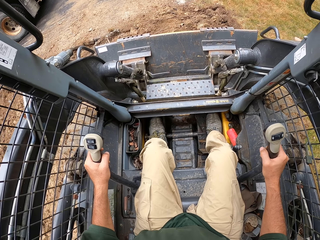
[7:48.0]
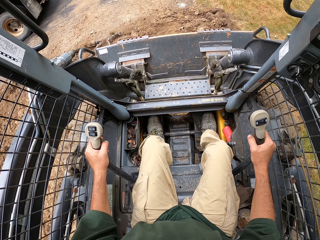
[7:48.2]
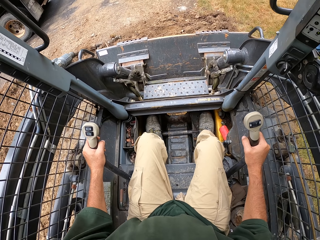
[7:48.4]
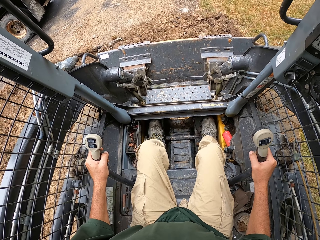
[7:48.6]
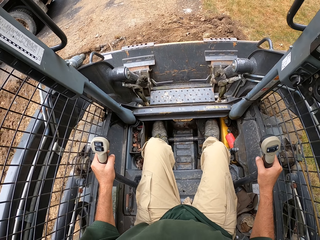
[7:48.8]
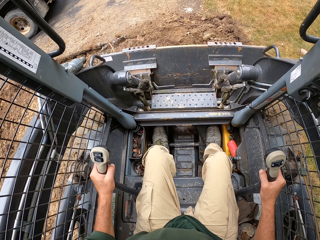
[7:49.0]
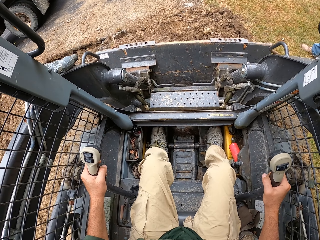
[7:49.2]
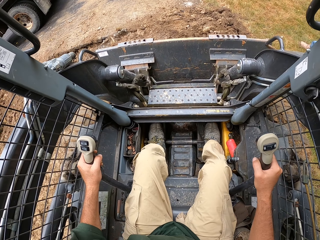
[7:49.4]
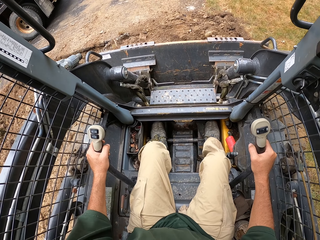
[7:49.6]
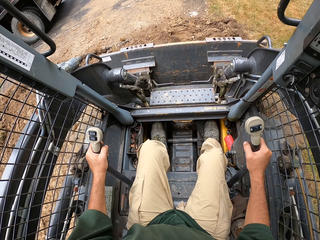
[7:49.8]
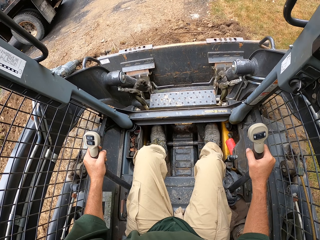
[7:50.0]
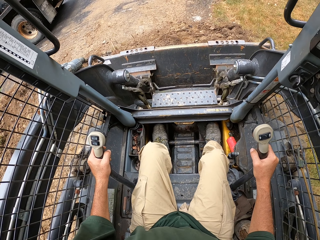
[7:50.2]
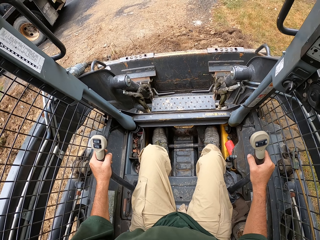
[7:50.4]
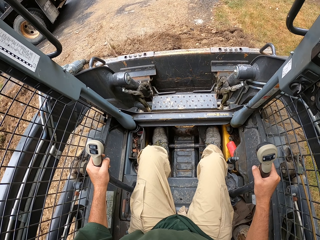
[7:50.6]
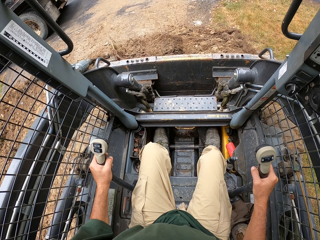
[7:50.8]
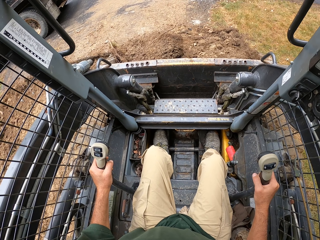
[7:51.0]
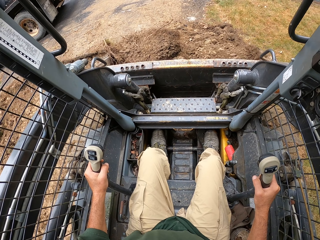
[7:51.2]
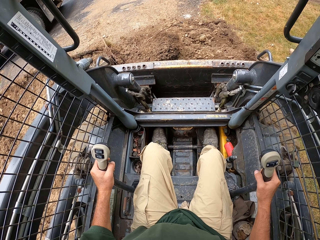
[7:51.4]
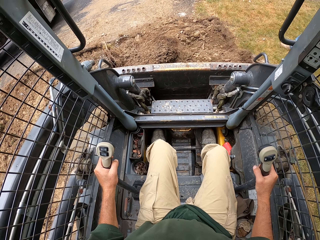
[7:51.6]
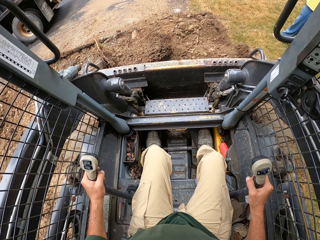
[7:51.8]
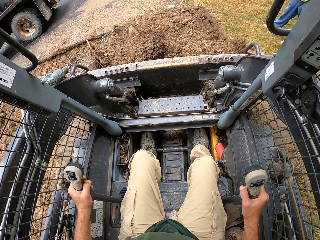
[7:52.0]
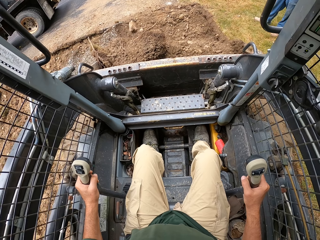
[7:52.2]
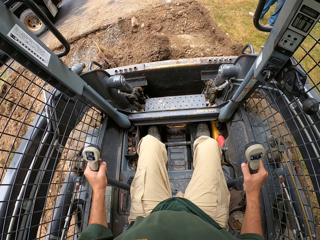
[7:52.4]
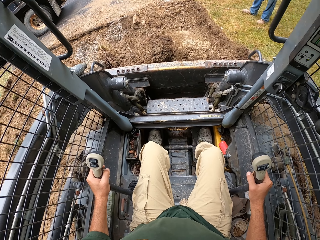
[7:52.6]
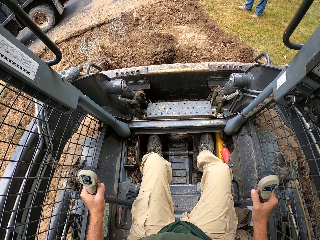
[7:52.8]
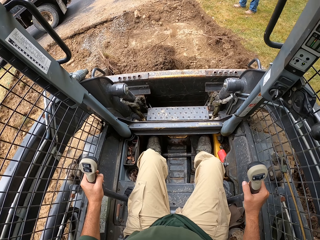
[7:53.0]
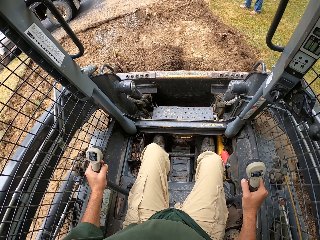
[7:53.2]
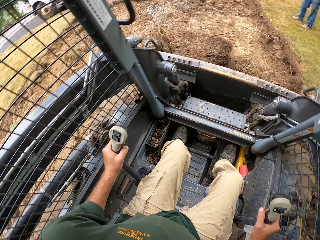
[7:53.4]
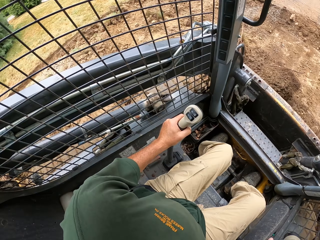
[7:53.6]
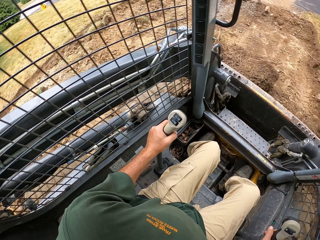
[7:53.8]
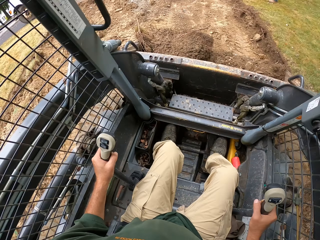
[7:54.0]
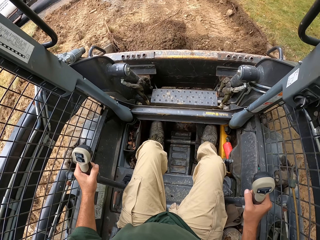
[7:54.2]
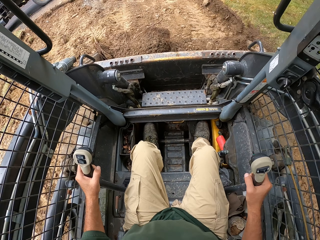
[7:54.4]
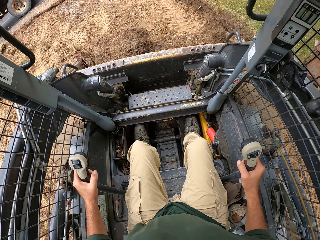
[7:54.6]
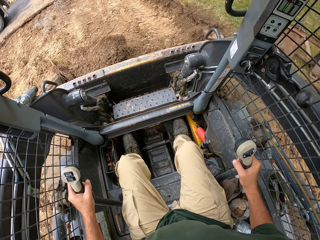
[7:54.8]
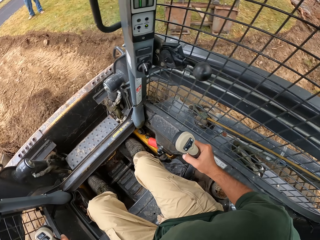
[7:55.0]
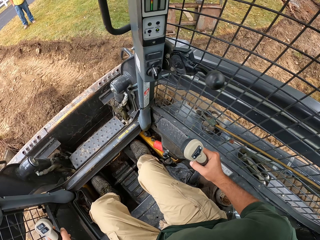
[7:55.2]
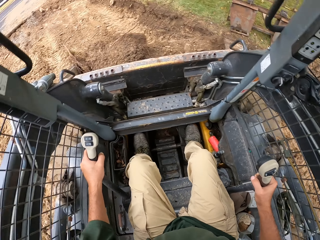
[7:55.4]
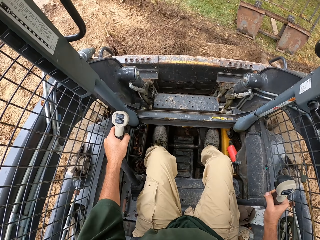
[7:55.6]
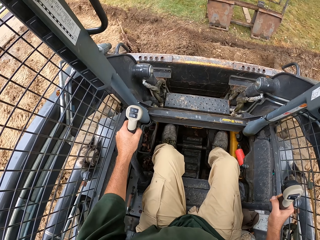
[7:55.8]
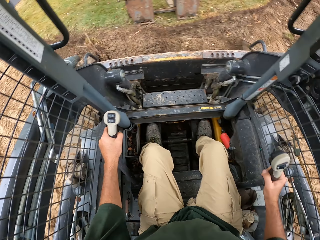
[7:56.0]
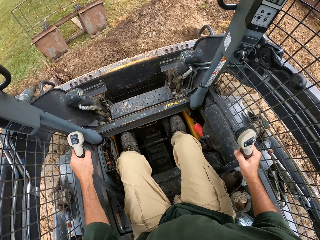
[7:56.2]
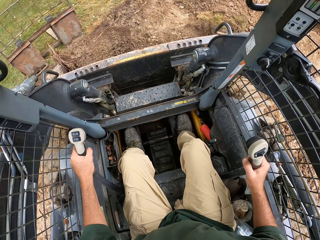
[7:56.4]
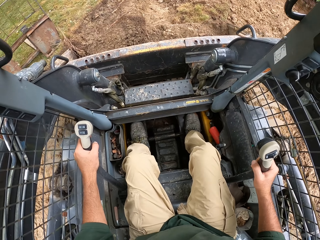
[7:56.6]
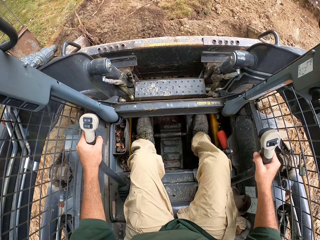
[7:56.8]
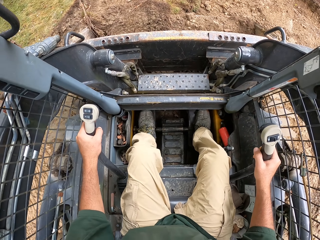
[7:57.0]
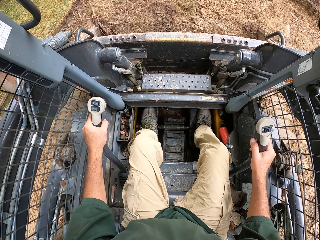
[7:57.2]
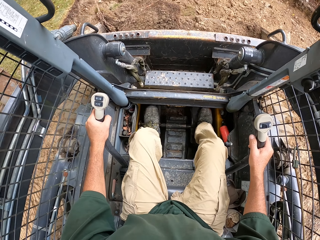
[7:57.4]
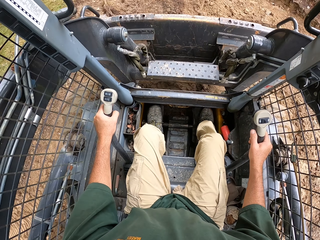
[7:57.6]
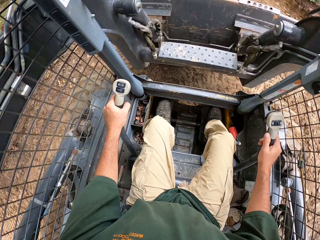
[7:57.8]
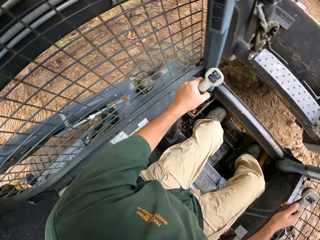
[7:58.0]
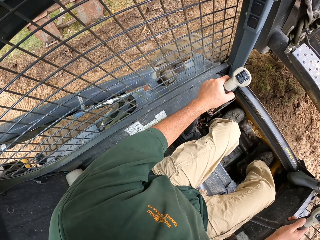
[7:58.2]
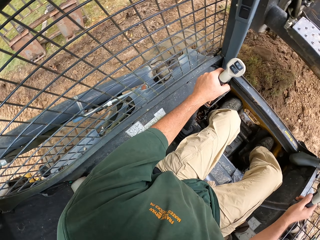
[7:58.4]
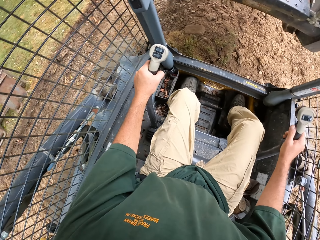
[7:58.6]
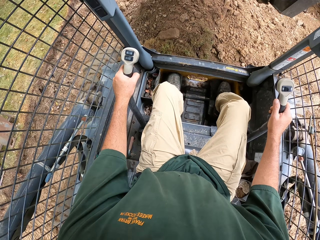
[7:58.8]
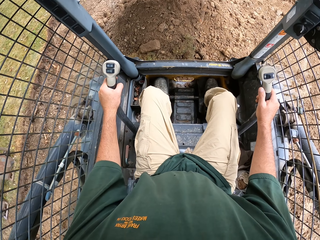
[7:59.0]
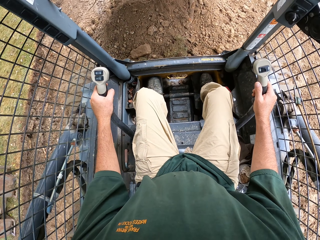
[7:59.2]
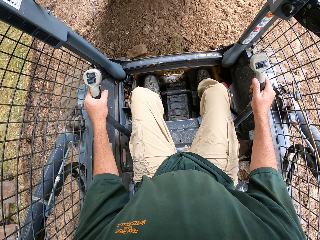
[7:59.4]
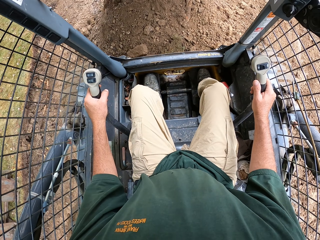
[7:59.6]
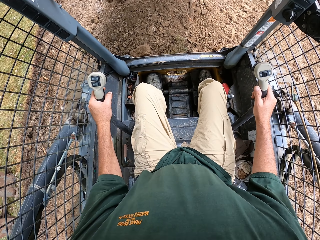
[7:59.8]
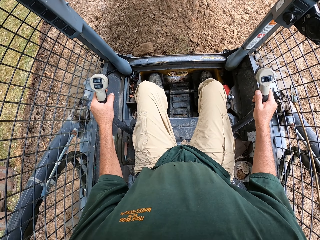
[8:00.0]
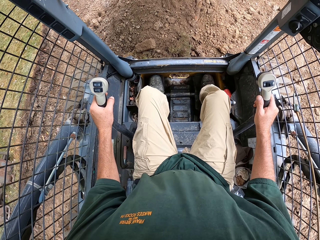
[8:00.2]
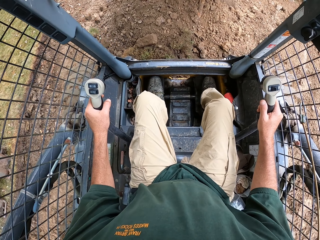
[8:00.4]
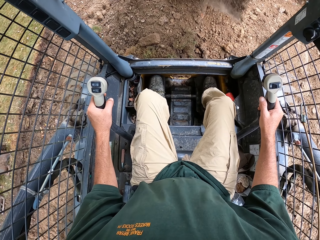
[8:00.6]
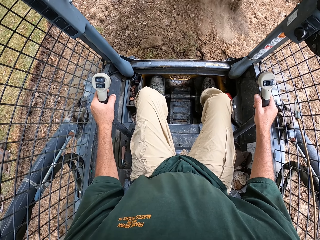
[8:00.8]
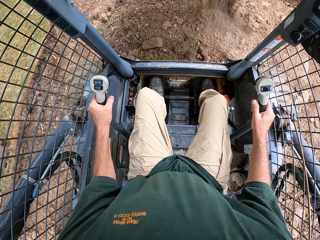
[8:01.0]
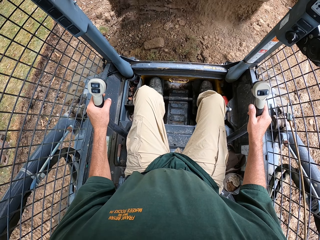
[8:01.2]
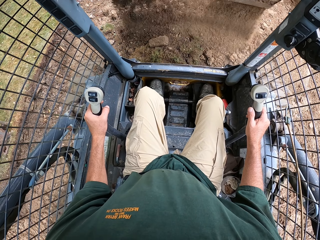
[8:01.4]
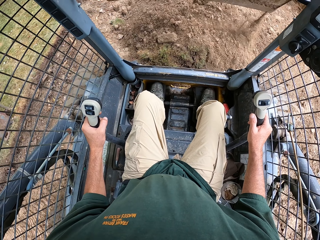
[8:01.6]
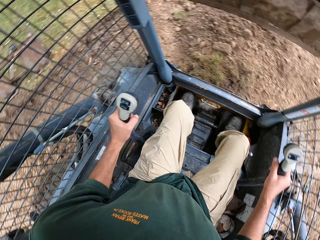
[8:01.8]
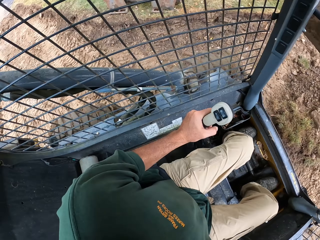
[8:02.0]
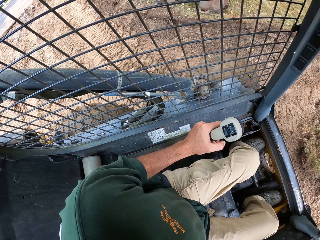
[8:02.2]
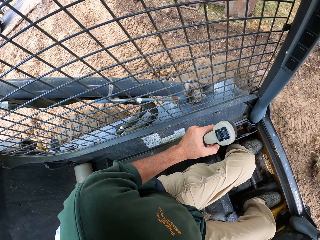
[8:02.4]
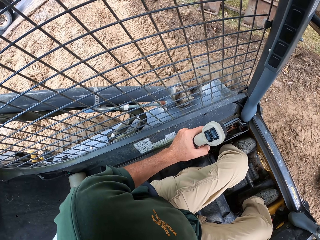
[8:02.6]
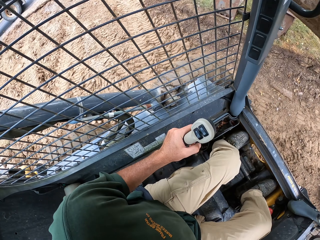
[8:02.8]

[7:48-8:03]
The camera wearer scoops sand. They drive their tractor. They pour the sand.

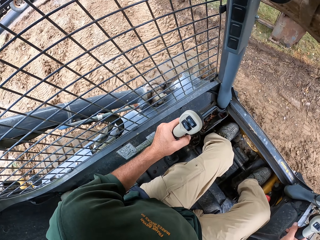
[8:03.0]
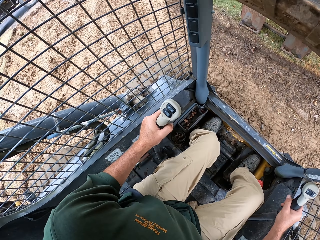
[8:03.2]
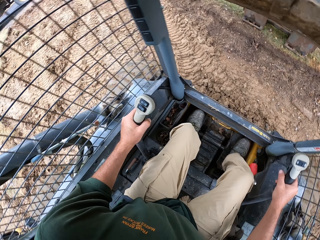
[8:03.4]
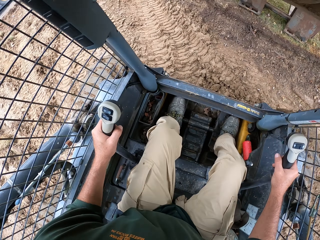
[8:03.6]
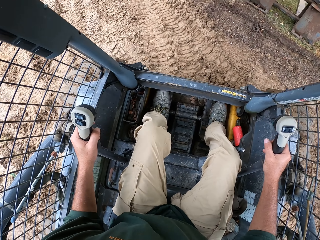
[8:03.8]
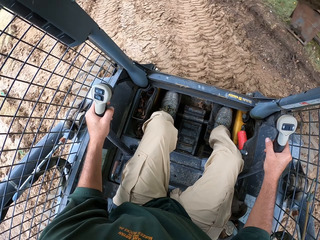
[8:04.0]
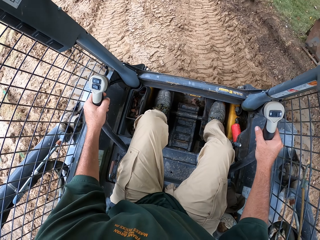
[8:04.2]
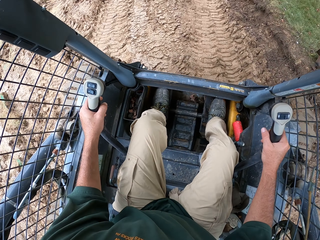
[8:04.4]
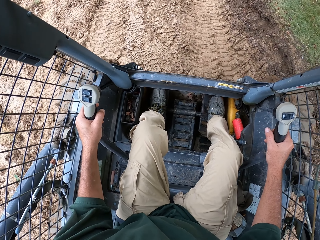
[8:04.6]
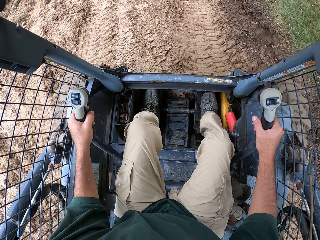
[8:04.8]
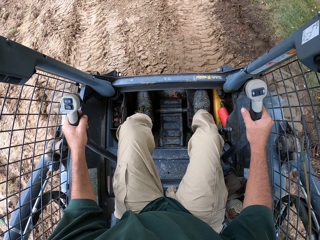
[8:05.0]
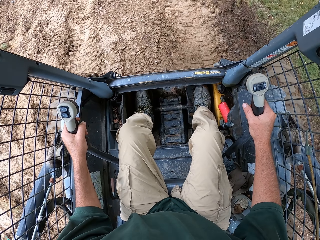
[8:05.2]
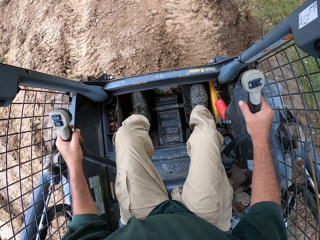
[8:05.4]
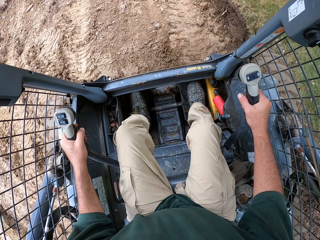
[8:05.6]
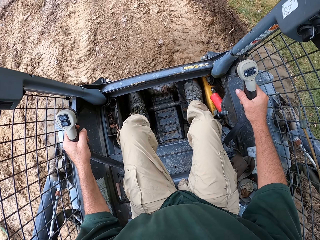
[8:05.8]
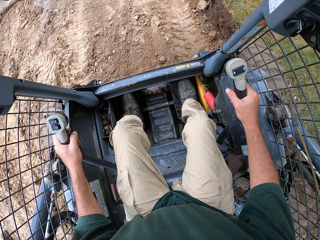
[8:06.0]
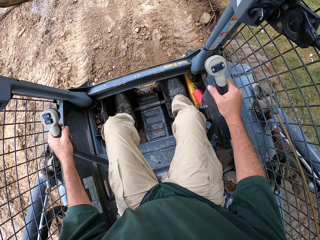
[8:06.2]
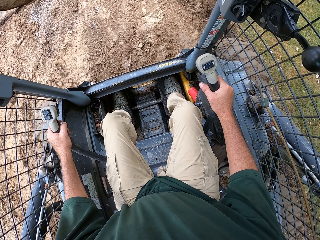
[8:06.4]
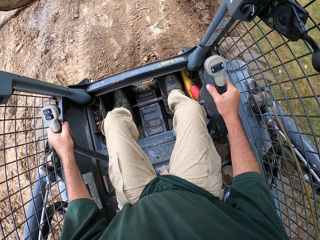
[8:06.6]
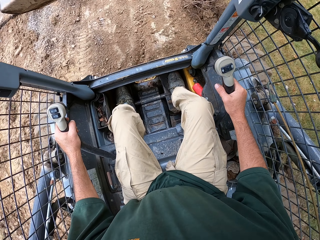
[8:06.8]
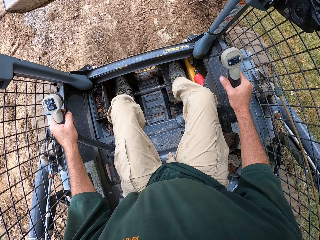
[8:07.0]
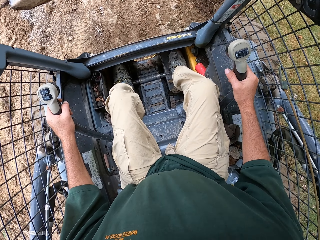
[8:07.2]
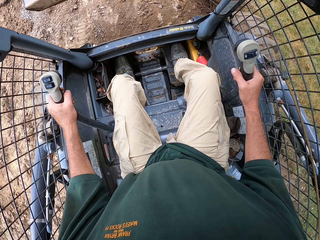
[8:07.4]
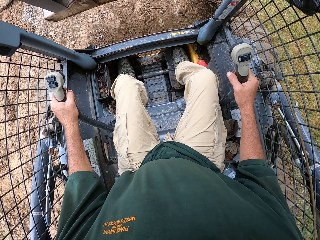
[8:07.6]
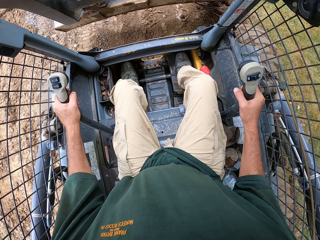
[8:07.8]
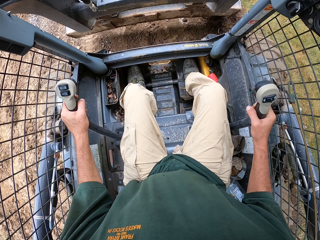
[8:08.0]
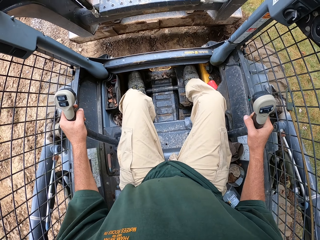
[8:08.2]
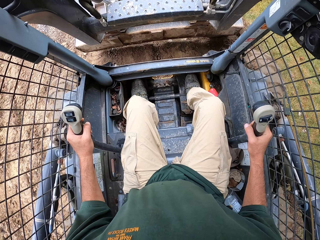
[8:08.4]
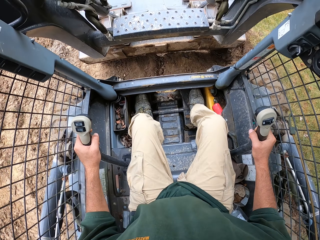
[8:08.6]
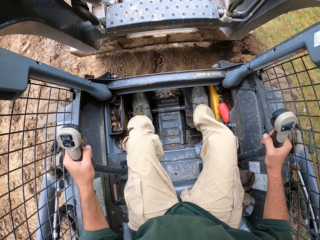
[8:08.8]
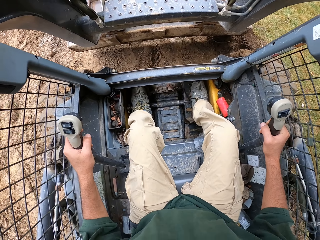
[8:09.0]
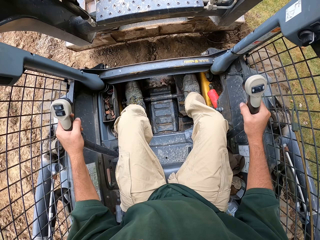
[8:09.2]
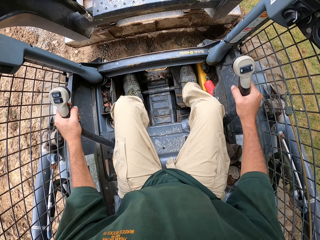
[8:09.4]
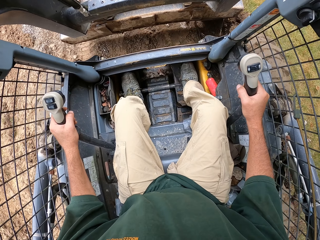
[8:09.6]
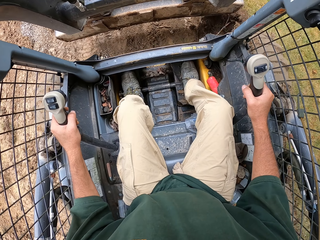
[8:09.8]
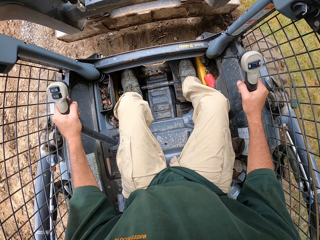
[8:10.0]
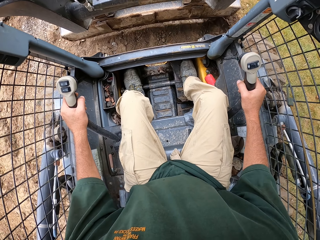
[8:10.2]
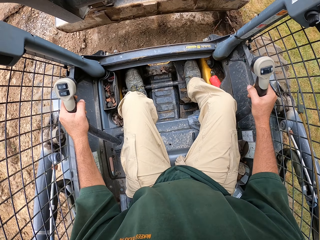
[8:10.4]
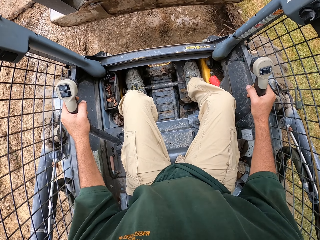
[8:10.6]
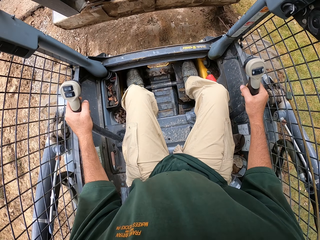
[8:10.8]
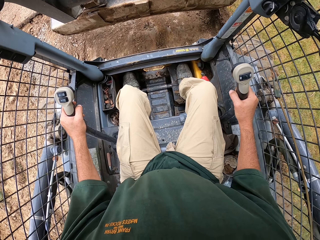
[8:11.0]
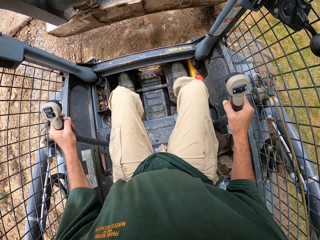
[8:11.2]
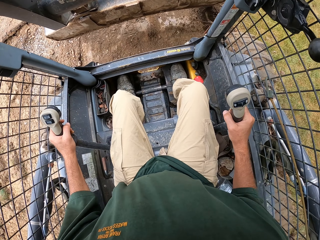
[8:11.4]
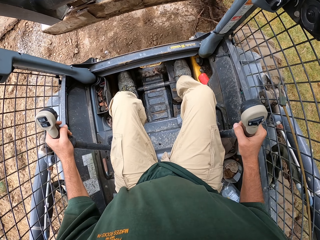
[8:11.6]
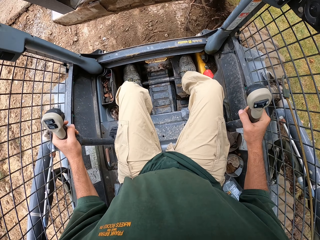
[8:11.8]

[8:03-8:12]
The camera wearer drives their tractor.
